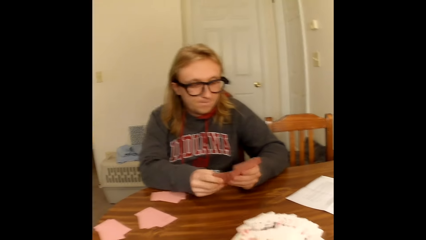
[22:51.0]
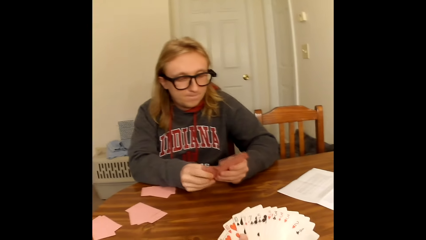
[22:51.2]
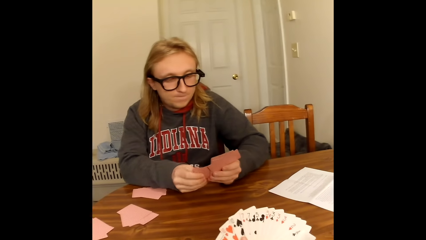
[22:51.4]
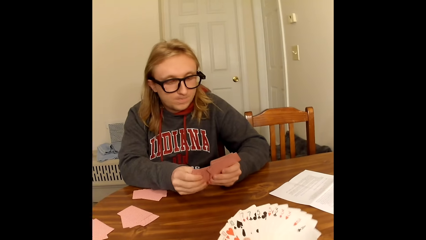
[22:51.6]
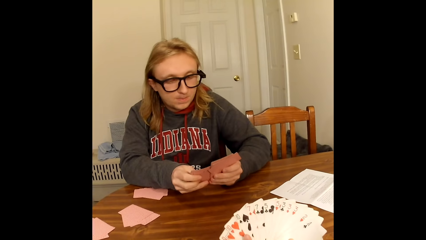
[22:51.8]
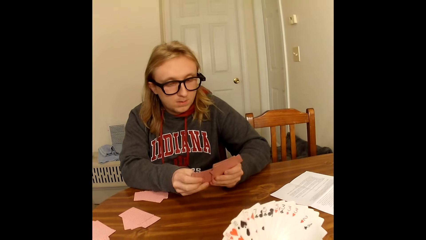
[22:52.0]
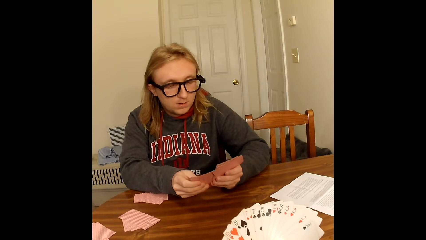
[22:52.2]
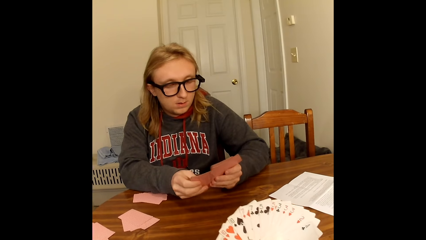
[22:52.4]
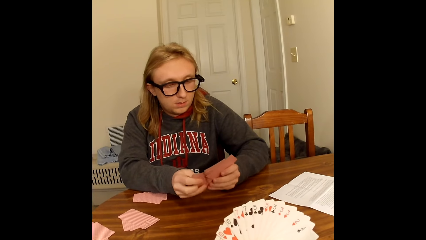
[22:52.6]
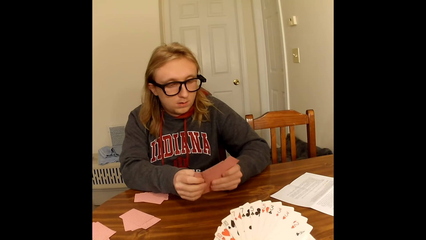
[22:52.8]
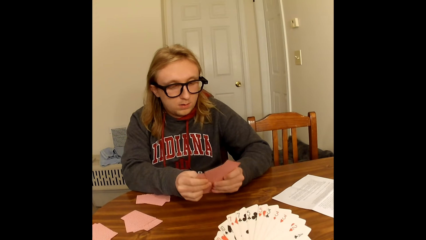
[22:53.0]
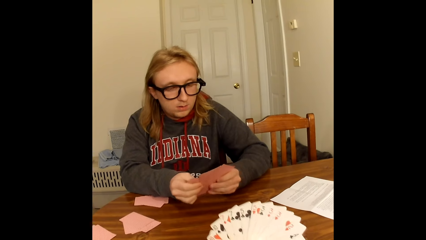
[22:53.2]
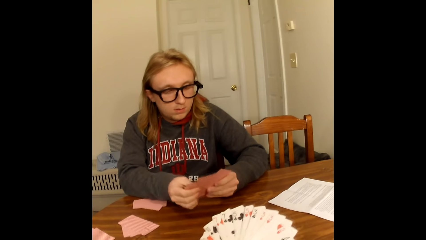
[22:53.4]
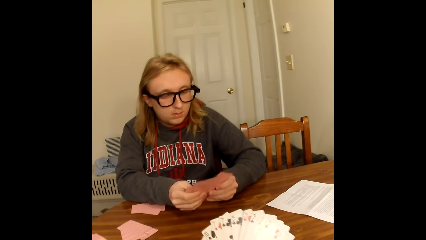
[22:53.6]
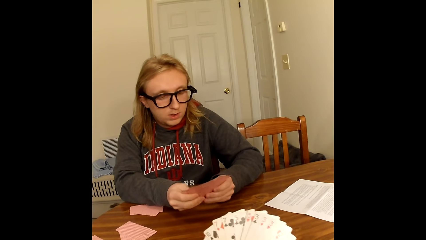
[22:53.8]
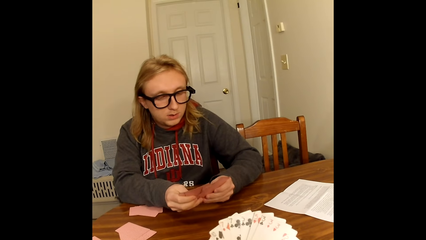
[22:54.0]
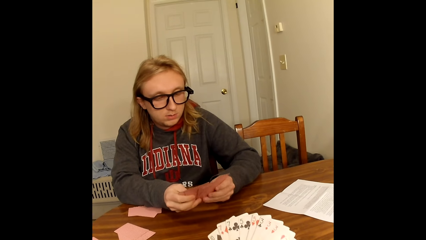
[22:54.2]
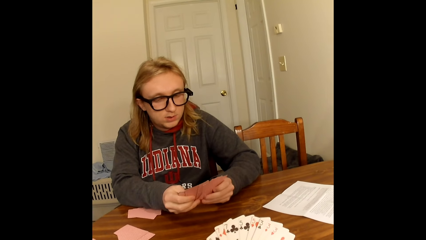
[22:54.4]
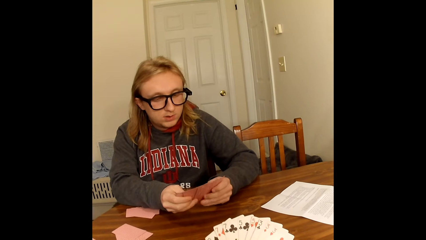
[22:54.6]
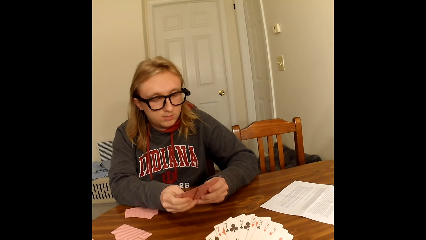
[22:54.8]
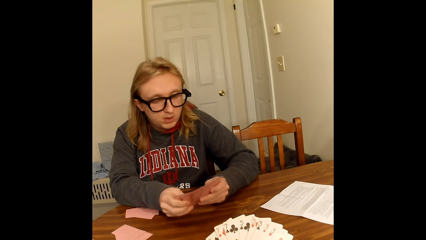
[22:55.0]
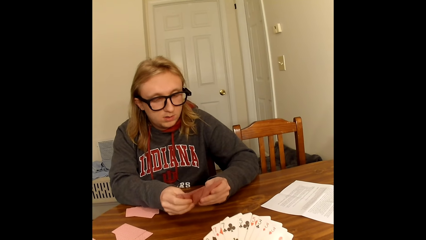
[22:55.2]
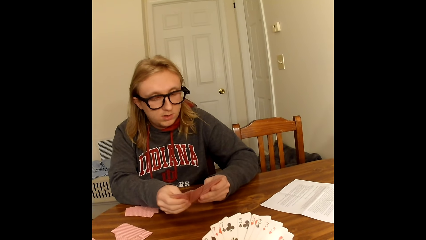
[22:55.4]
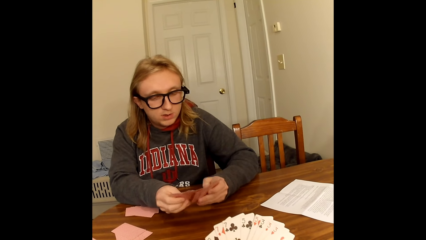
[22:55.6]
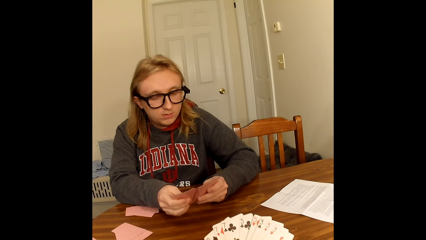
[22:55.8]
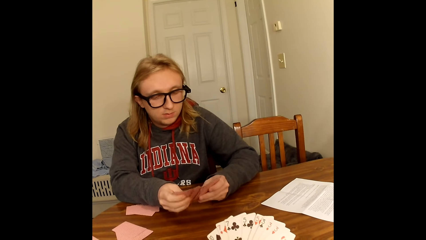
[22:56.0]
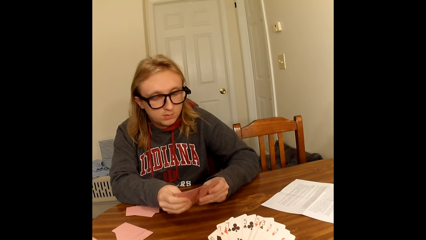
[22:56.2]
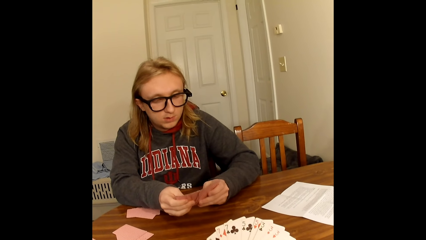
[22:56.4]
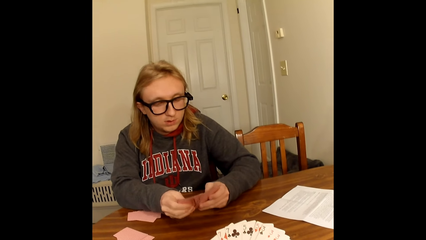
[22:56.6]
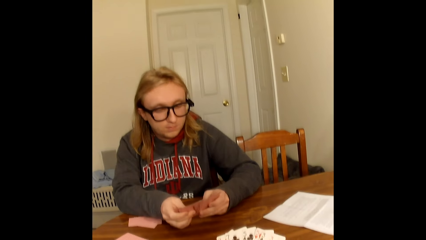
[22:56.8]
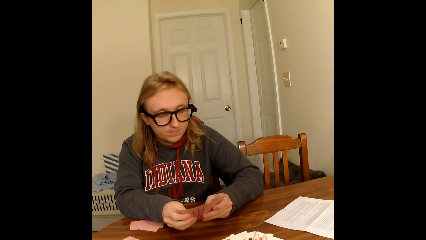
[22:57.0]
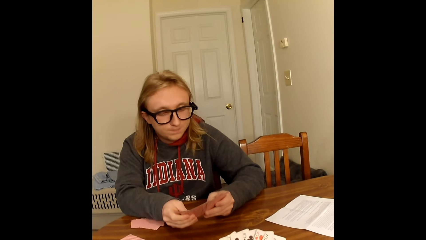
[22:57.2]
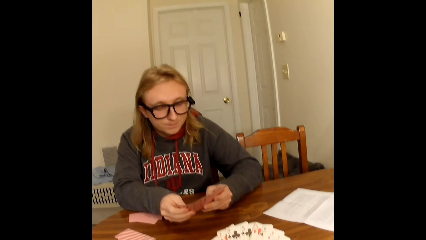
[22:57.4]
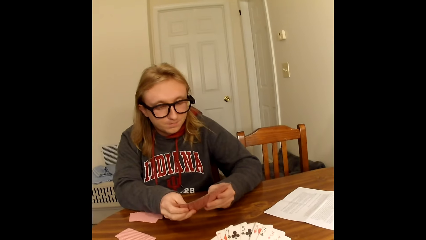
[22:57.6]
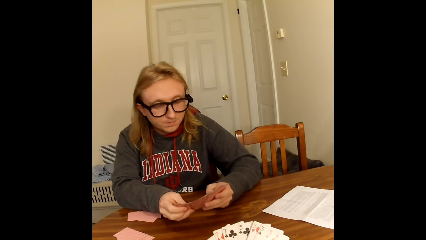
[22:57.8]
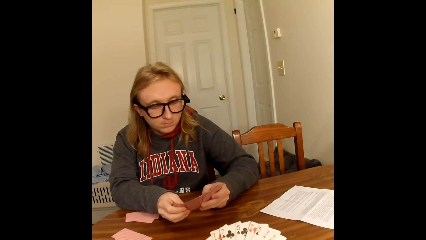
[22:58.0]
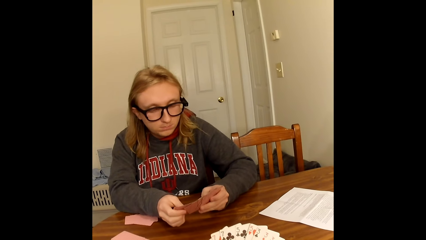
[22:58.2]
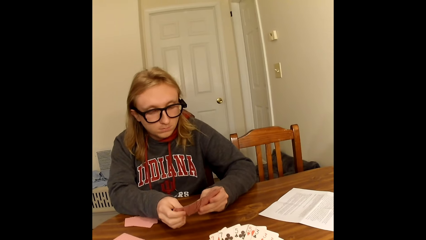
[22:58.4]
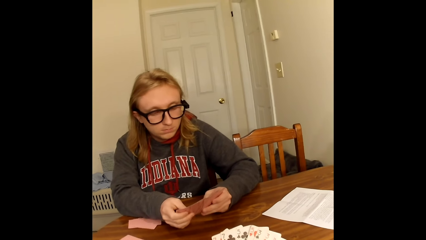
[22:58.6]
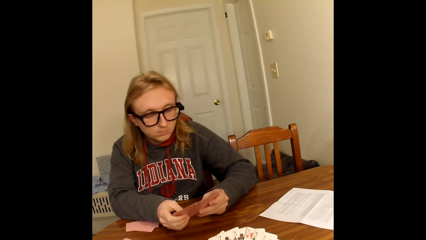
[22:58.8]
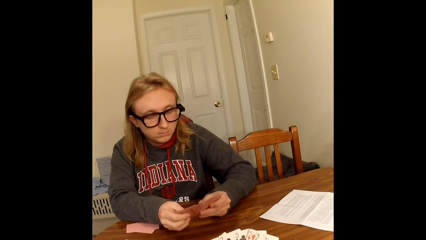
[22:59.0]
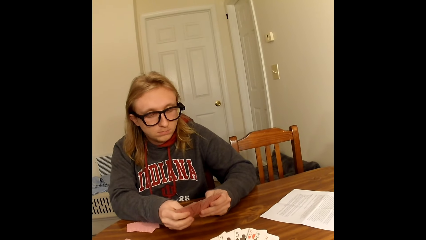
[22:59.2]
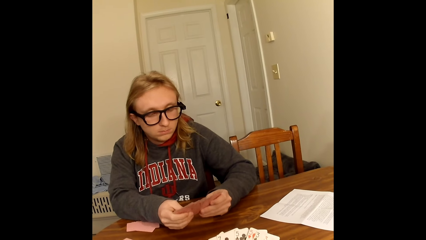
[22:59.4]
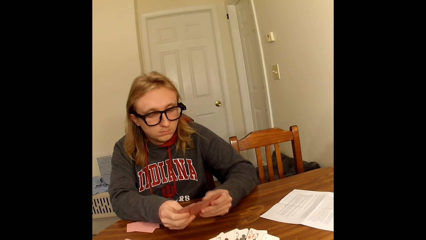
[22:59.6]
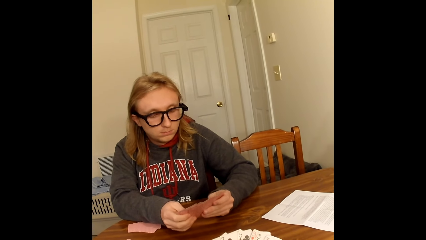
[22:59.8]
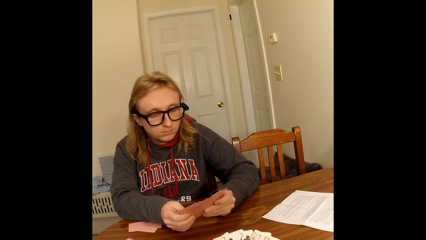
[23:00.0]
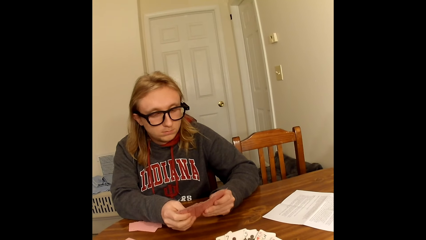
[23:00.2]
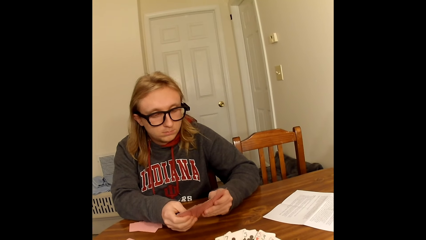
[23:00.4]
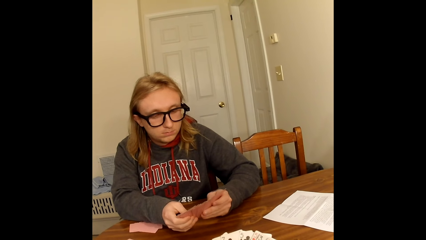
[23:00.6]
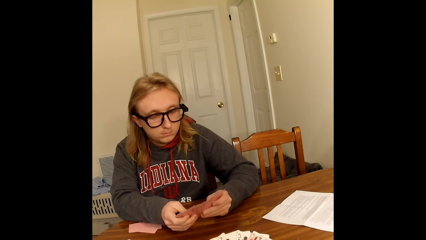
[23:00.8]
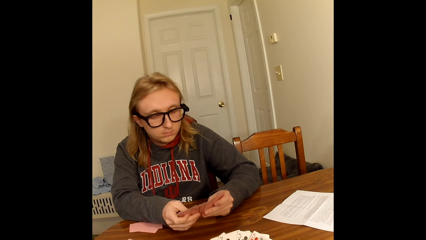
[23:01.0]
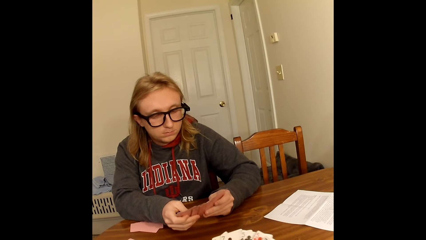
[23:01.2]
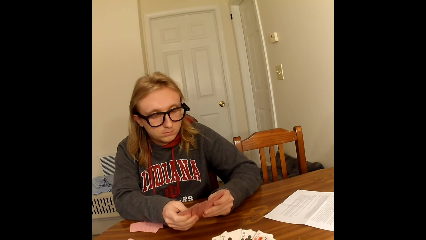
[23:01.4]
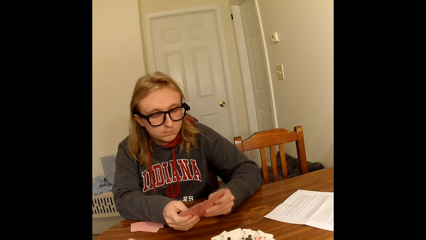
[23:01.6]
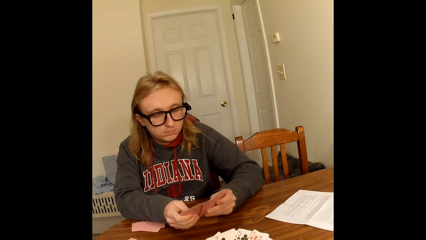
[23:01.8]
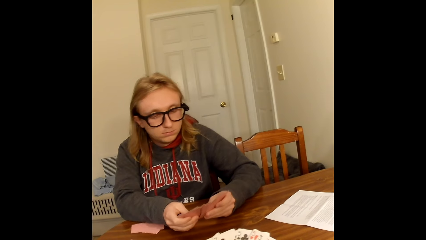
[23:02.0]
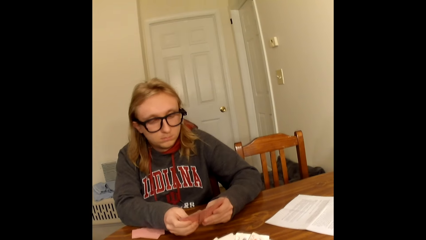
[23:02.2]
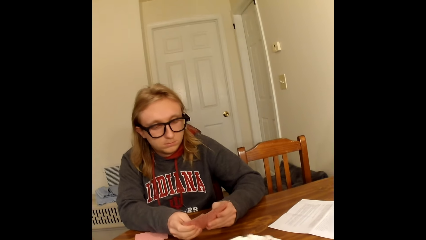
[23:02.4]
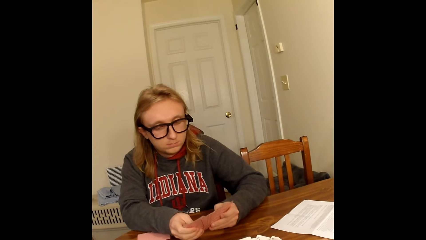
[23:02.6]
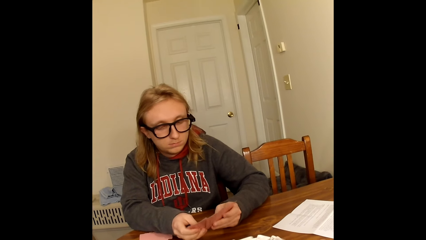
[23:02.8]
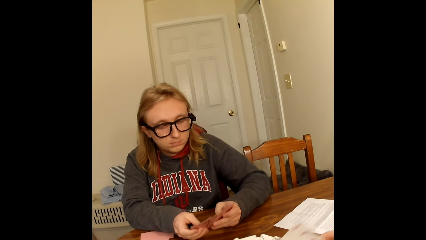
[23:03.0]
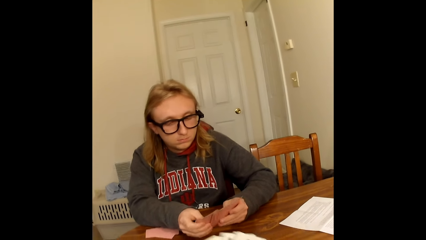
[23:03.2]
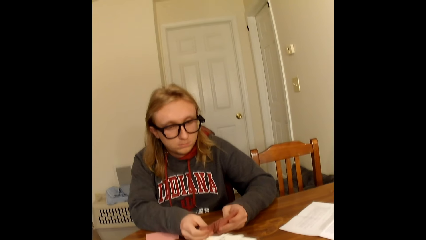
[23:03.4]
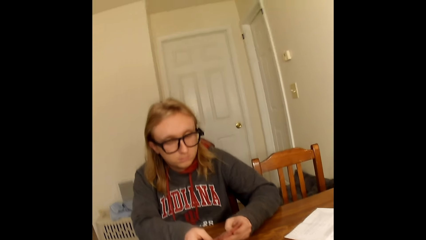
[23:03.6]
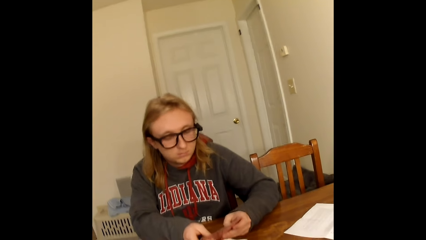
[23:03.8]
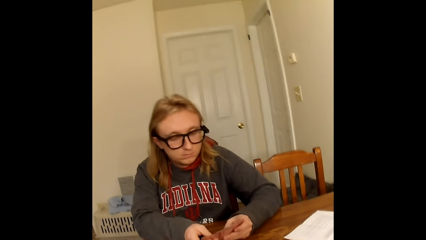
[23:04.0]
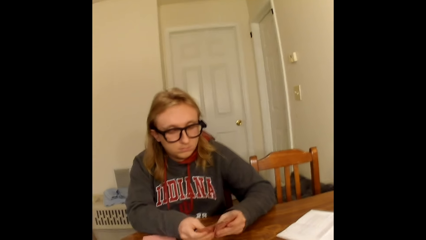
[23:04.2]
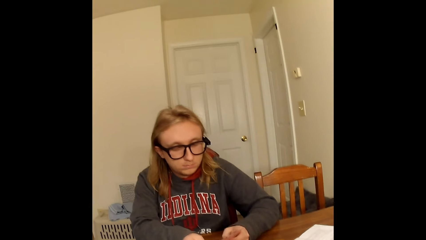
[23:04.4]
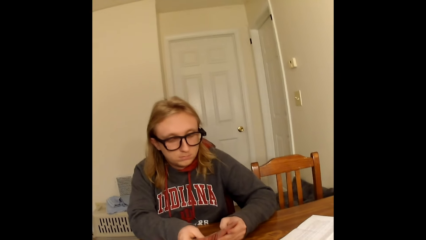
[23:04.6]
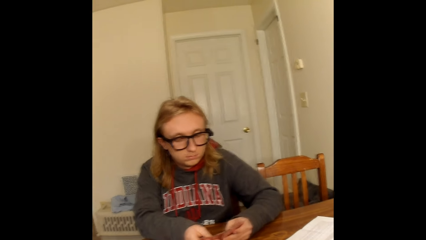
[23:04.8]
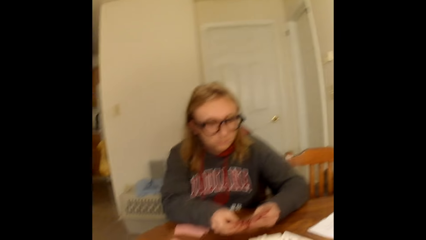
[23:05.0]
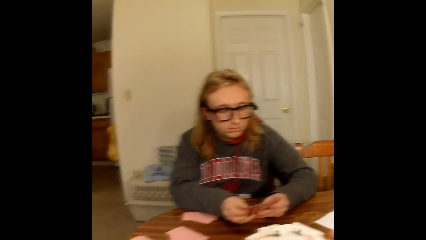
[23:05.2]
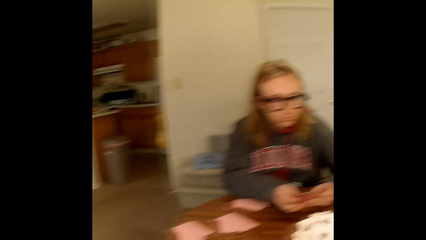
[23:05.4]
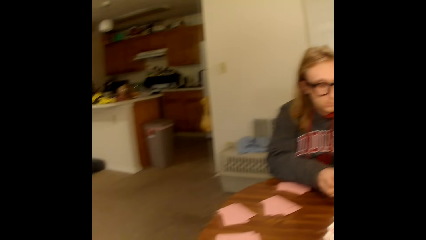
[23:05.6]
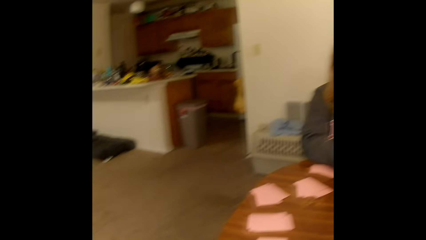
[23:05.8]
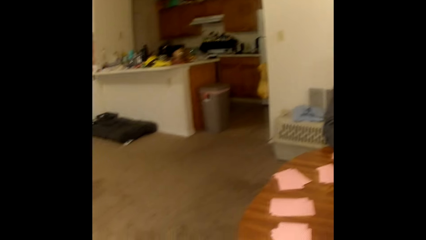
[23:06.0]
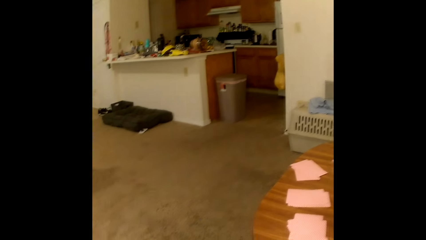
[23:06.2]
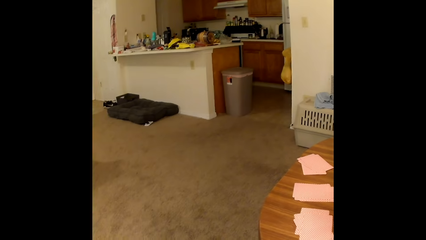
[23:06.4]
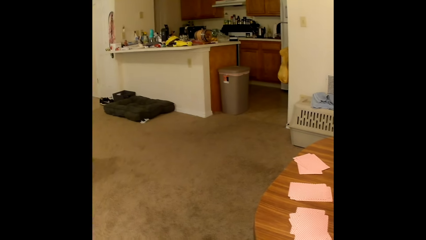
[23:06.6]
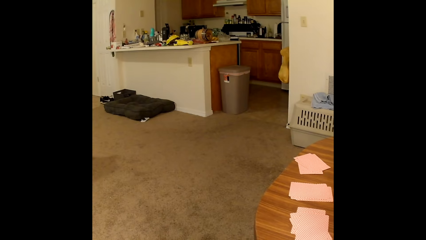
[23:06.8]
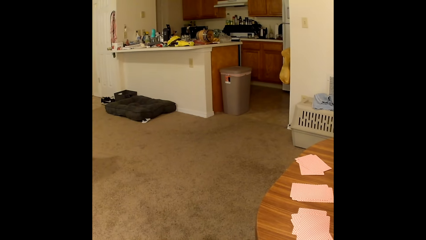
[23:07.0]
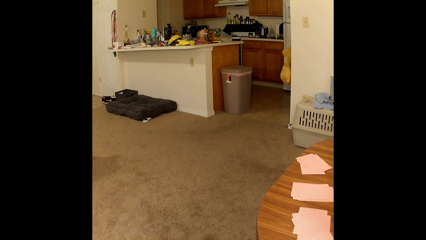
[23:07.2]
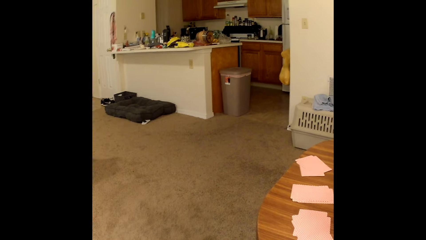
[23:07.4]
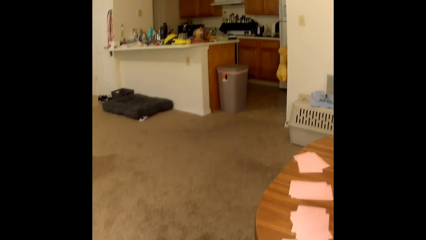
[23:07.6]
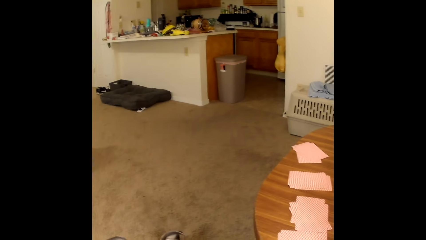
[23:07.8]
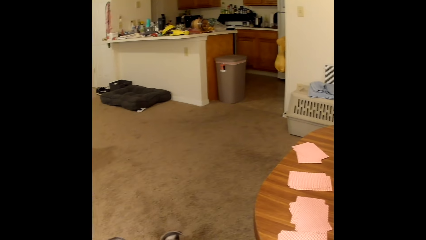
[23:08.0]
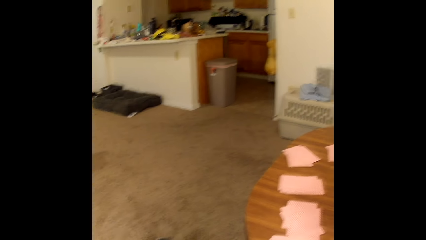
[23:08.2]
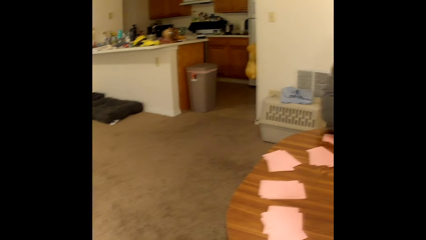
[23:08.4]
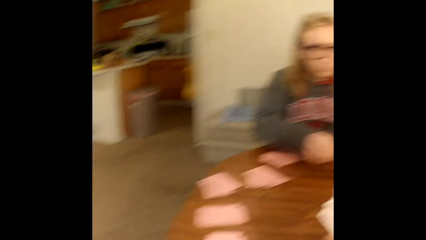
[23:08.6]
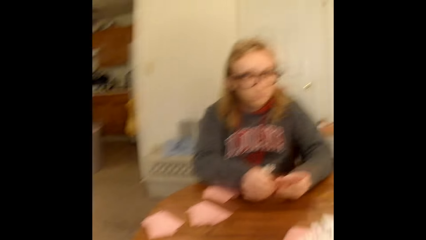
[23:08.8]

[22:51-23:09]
A man shuffles the cards in his hands with his thumbs, and arranges the cards. The camera wearer fans out his cards with both hands. The man converses. The camera wearer converses and looks around. He converses.
